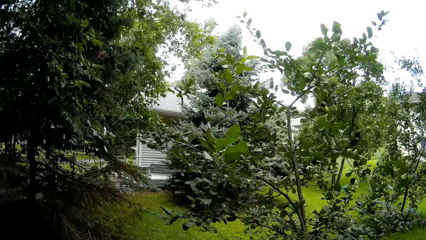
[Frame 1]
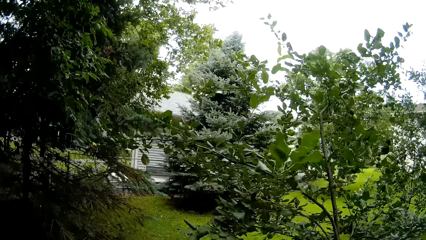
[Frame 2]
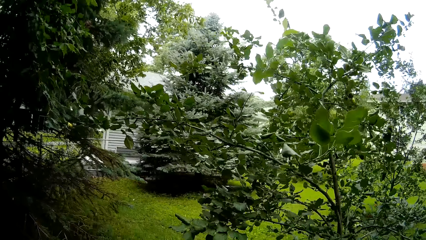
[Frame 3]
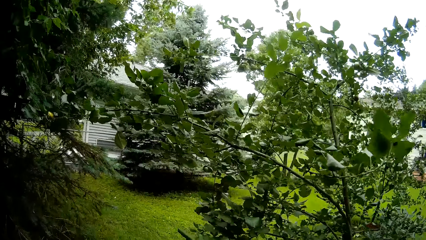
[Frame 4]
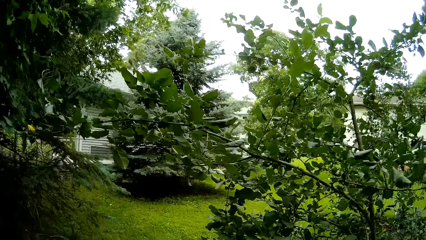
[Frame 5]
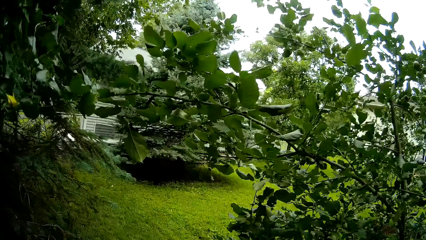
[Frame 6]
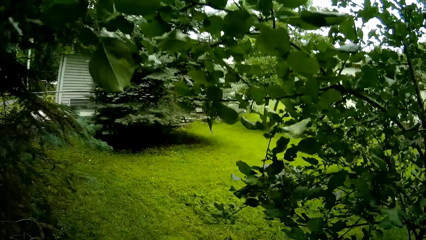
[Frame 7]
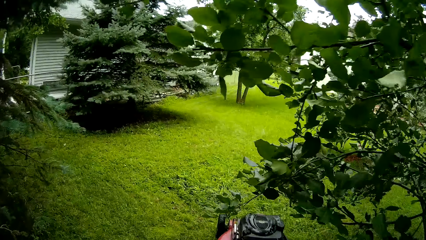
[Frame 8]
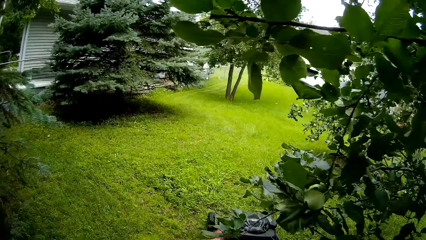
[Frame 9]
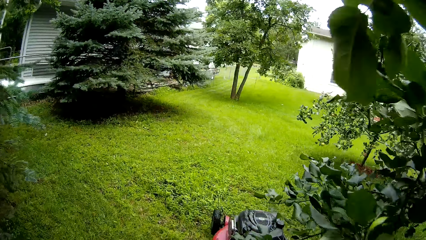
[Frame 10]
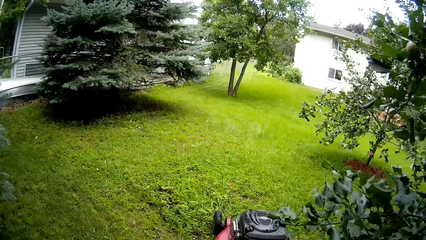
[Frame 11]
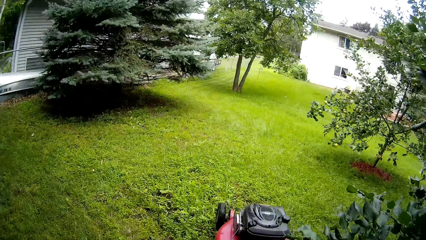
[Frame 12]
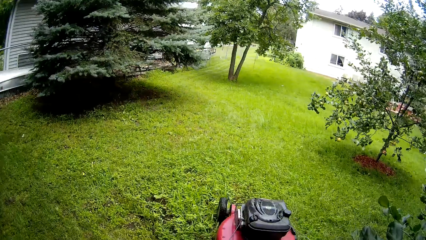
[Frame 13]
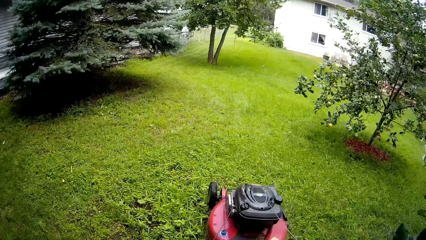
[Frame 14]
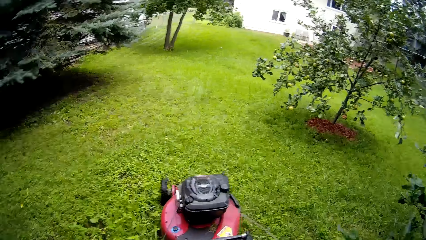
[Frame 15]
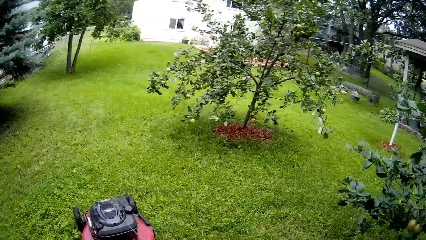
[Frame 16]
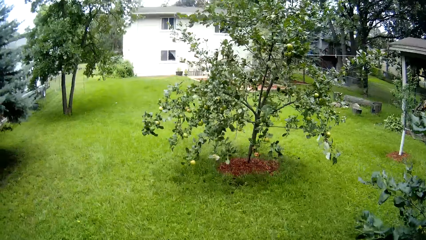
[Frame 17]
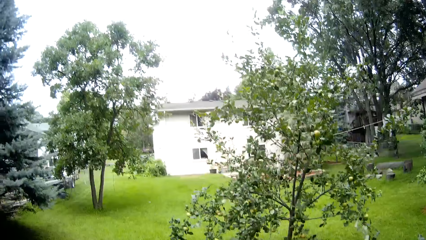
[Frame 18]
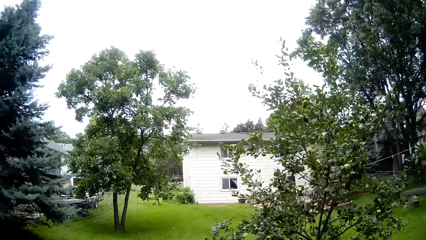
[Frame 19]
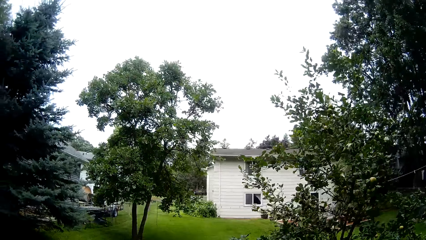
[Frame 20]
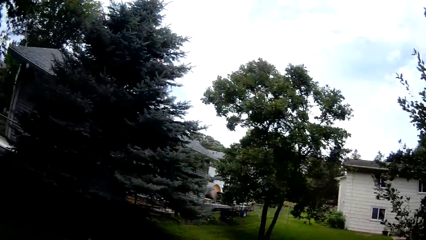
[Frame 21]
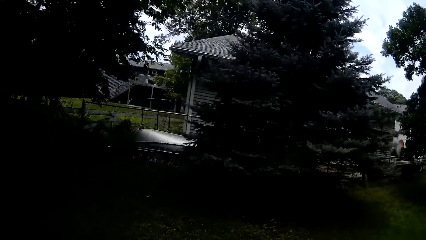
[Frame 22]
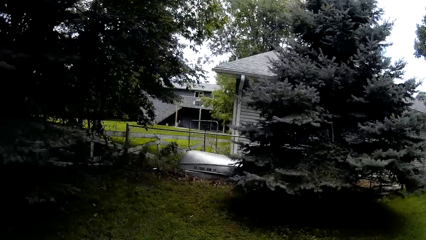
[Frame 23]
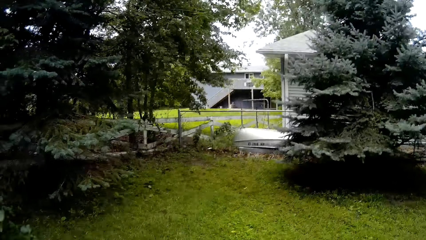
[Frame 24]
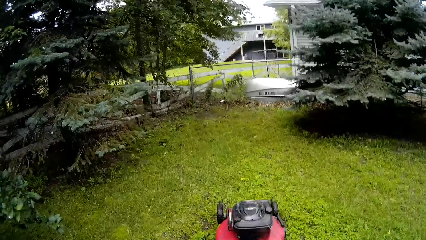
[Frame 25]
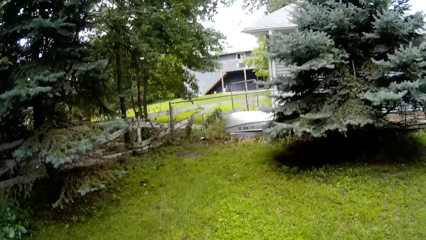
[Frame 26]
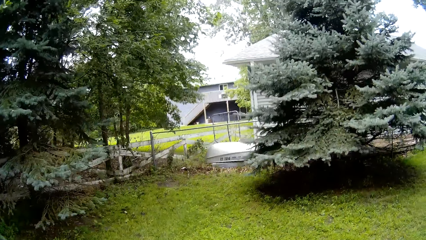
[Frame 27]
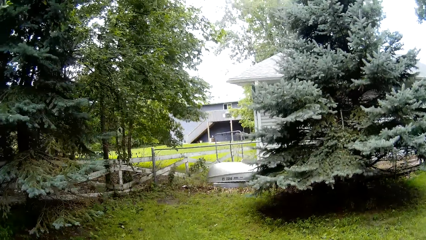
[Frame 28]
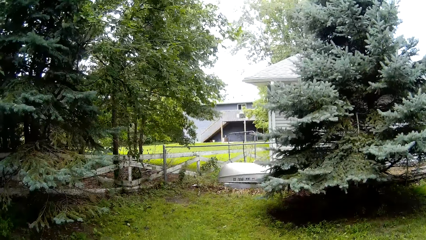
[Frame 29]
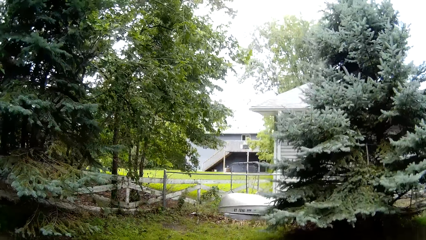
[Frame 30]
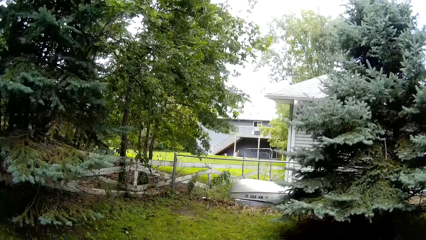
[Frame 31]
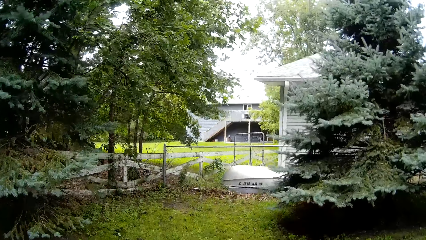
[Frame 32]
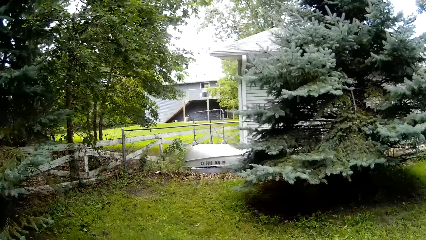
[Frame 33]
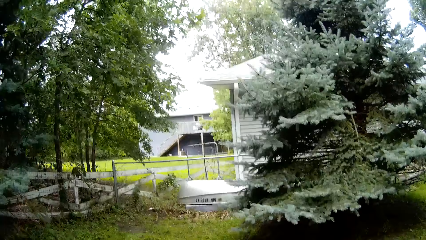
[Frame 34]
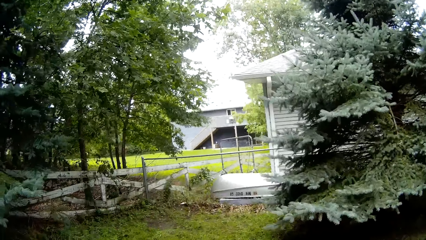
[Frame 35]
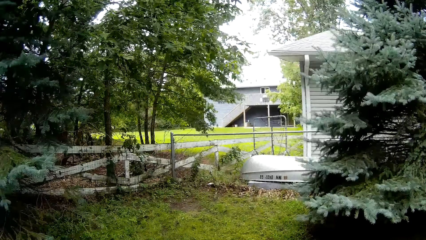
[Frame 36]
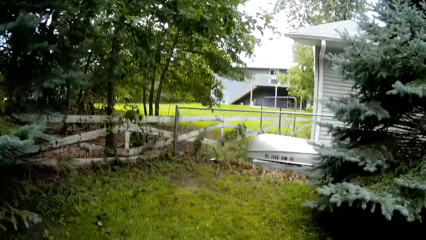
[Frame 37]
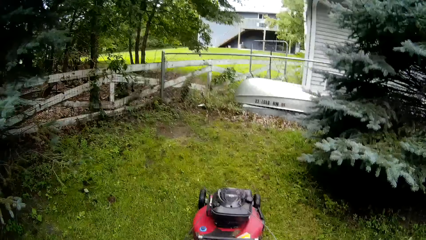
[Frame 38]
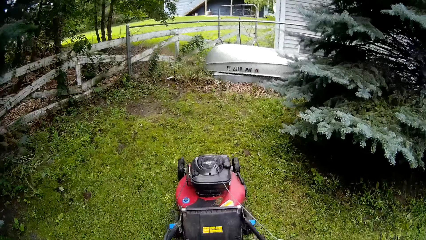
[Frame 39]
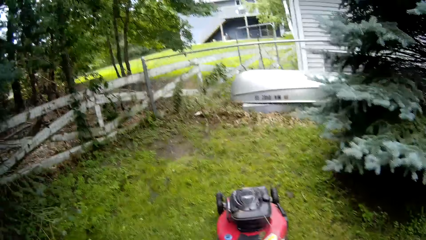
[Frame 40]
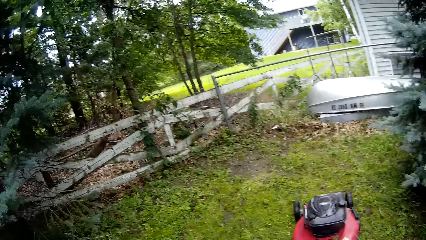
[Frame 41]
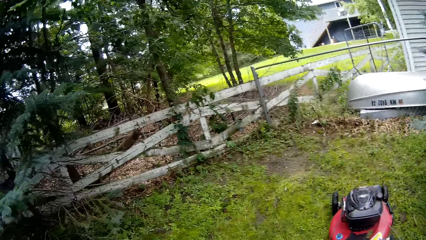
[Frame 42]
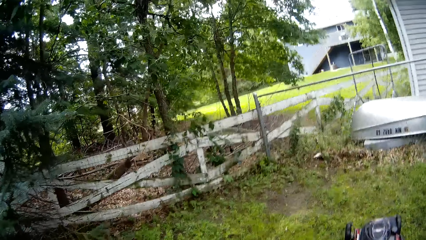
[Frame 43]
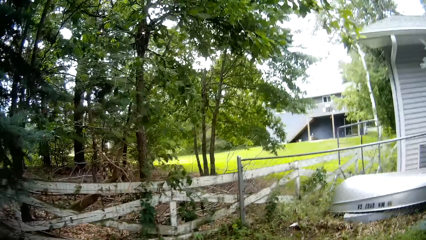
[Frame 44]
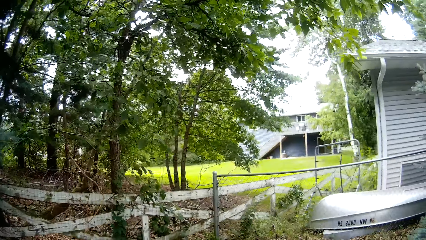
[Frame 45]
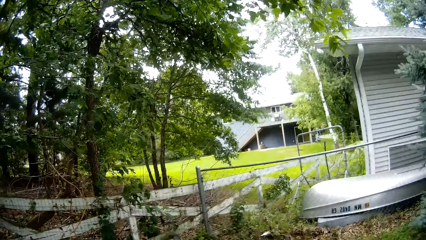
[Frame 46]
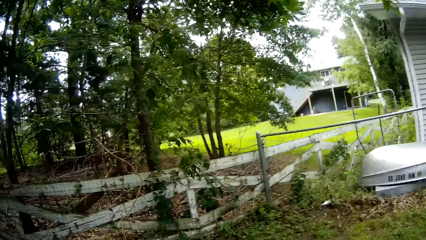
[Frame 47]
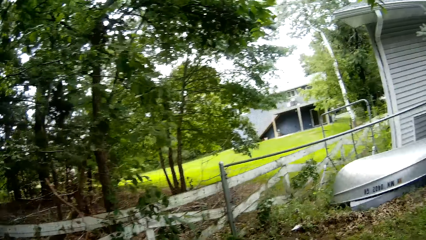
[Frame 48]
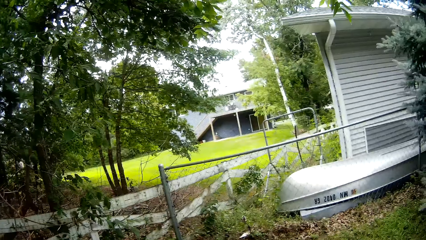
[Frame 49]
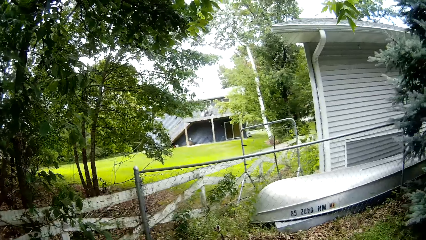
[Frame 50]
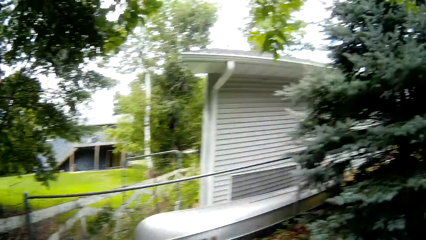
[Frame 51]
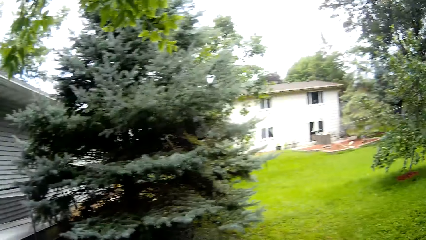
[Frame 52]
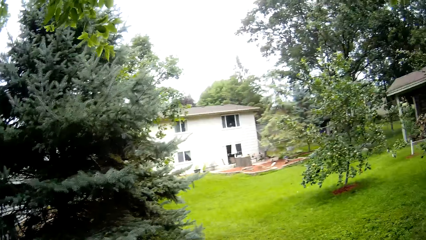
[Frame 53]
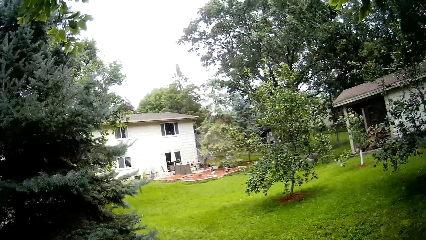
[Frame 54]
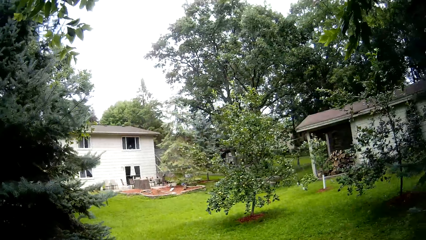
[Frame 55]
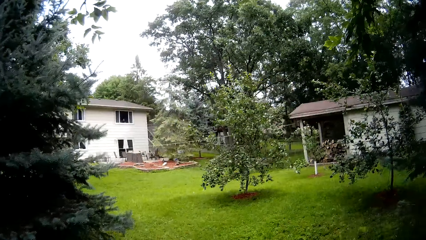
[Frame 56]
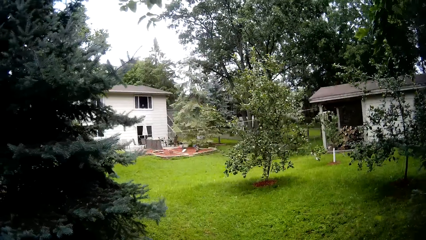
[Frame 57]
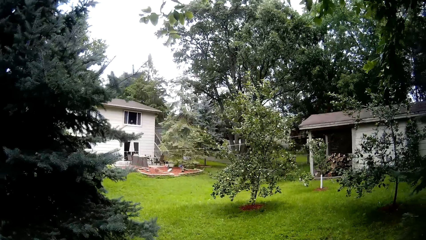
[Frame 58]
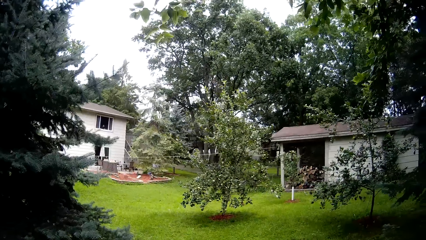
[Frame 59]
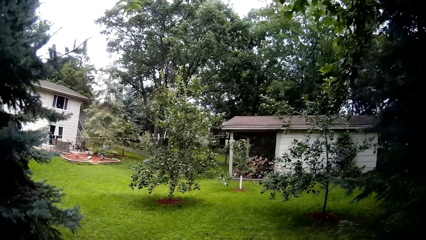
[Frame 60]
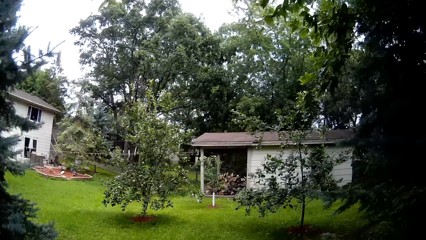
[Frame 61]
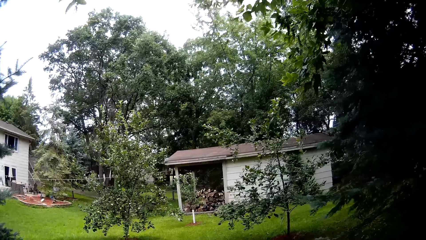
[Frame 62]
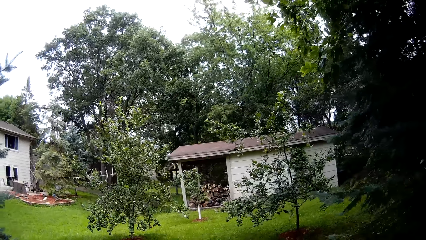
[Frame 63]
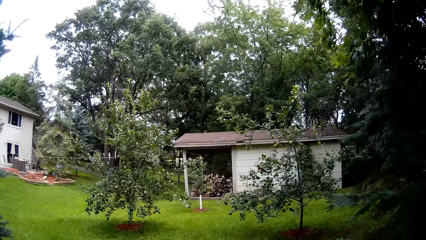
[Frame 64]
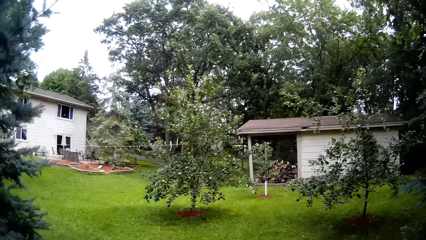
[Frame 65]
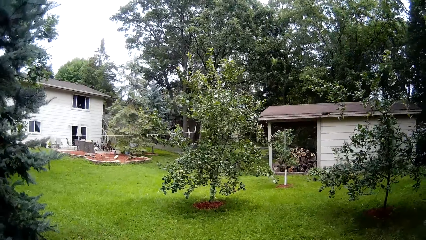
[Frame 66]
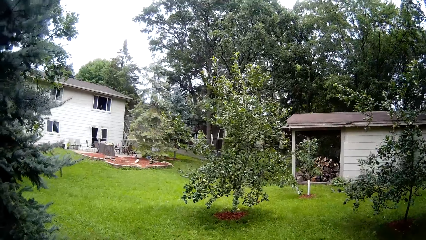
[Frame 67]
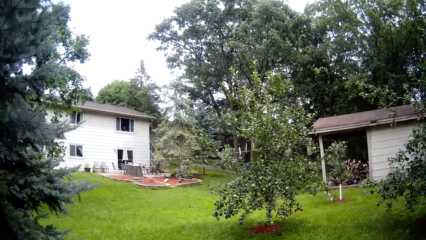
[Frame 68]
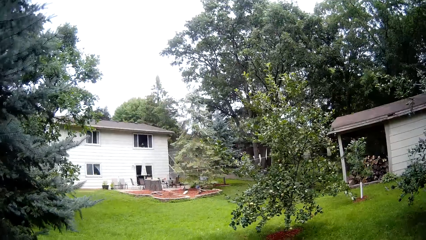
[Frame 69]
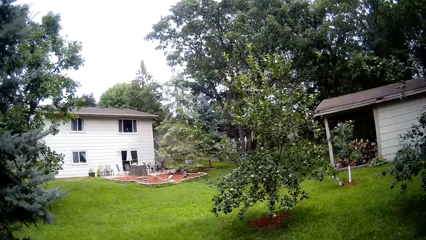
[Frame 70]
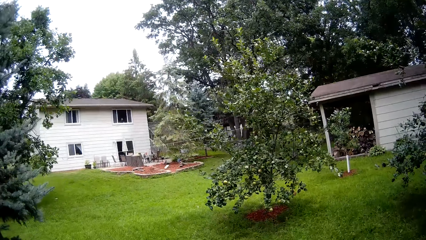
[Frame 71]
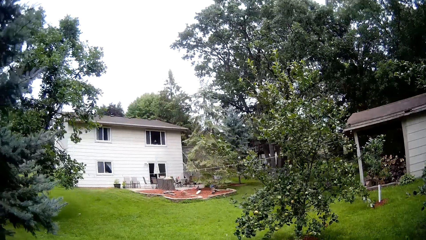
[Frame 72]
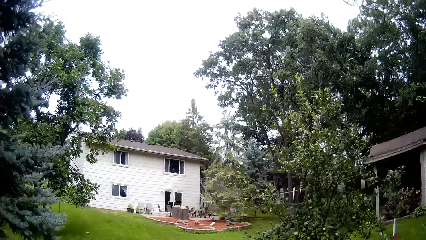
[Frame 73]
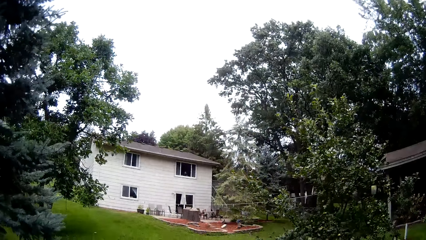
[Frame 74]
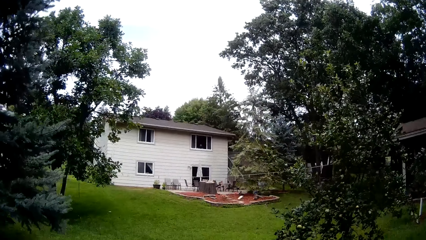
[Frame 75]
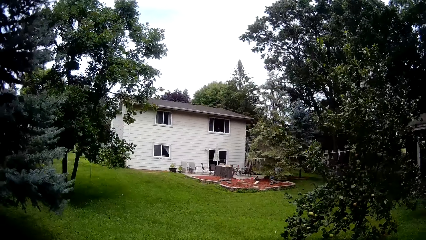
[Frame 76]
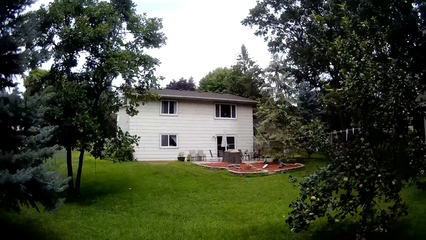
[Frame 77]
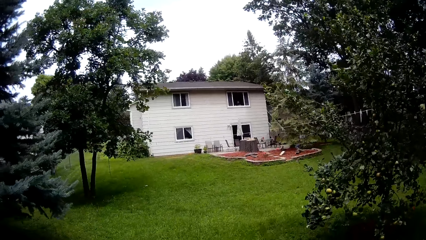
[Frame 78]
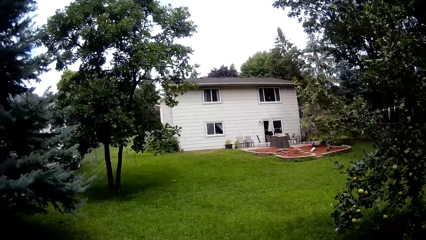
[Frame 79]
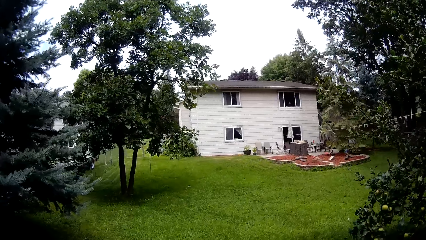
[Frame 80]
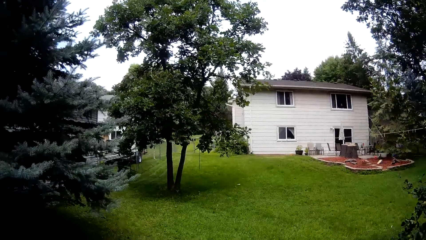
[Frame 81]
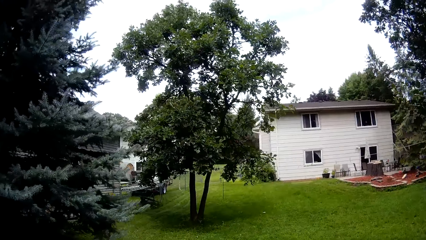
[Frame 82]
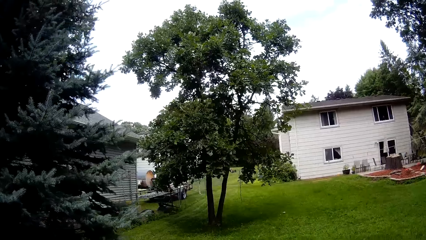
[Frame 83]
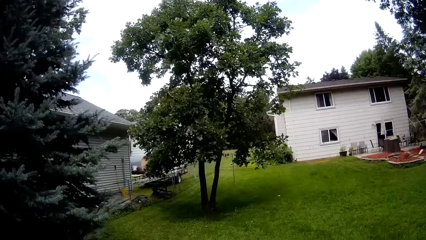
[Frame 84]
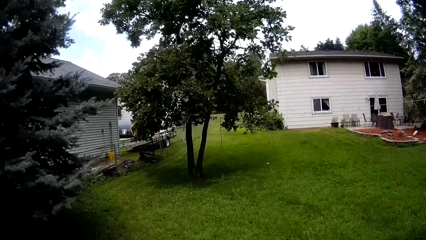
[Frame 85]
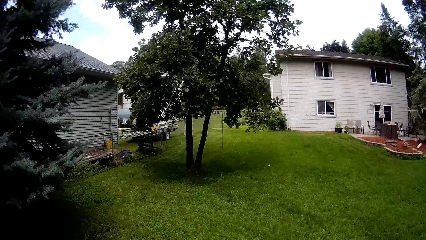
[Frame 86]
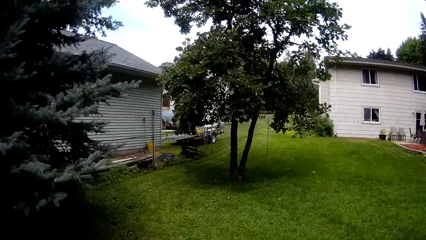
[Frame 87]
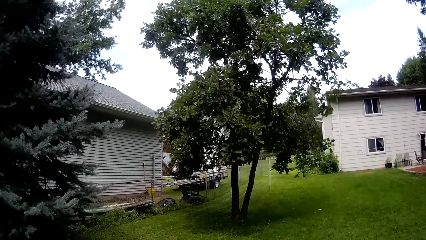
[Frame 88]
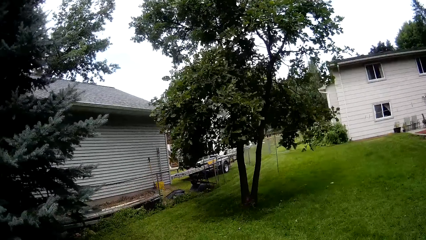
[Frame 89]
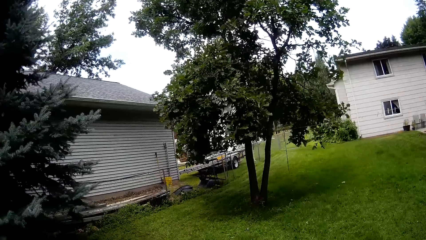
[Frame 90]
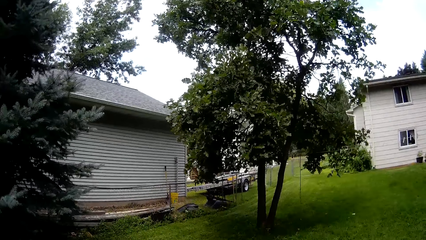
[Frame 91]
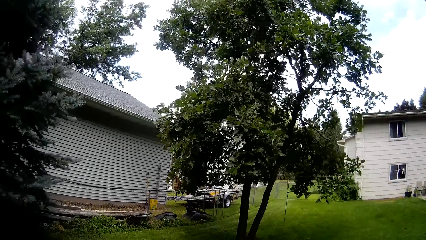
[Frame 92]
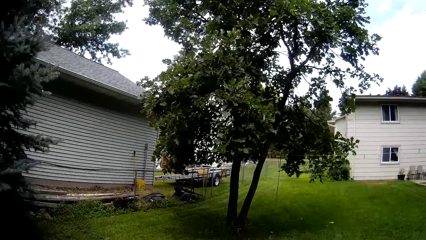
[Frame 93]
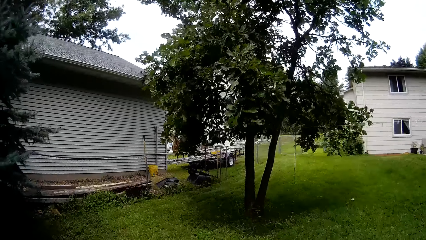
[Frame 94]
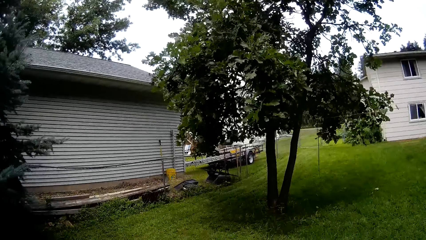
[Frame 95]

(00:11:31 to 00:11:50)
The camera wearer mows the lawn with a lawnmower. They mow the lawn with the lawnmower again.
